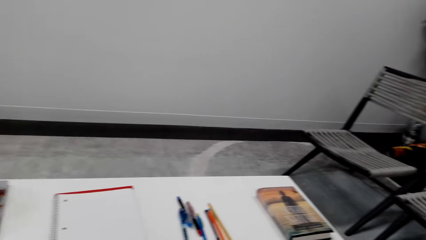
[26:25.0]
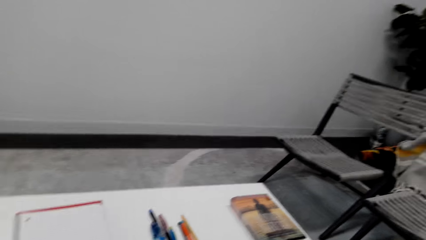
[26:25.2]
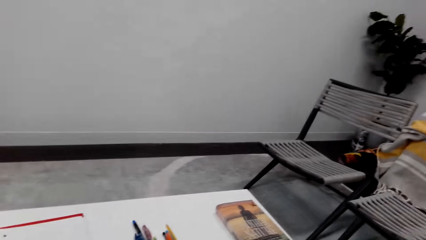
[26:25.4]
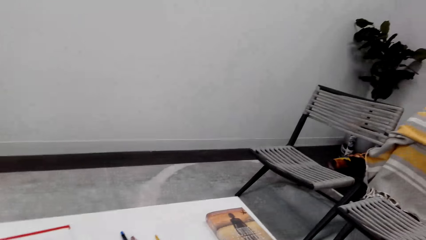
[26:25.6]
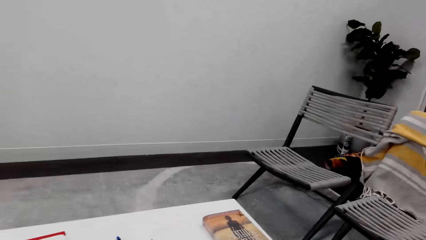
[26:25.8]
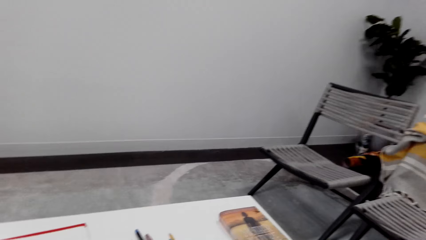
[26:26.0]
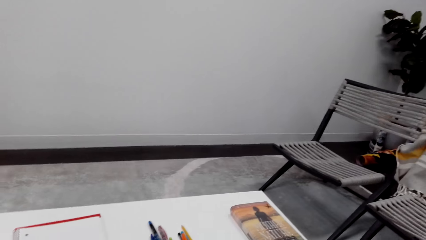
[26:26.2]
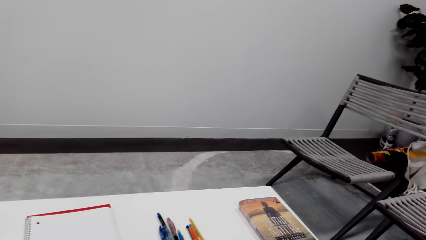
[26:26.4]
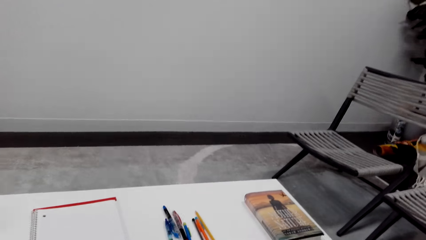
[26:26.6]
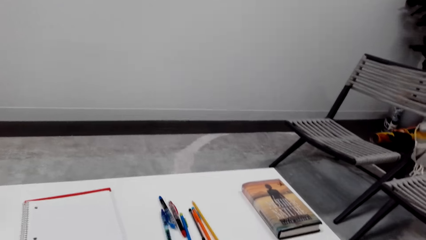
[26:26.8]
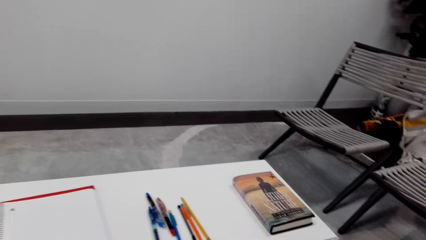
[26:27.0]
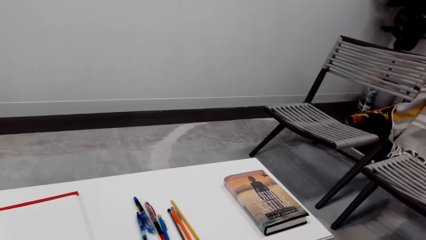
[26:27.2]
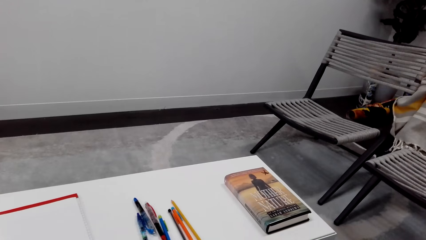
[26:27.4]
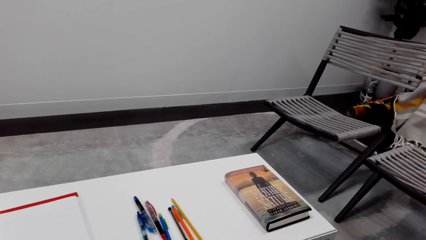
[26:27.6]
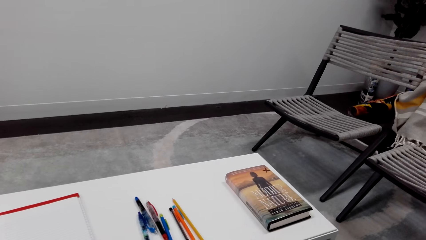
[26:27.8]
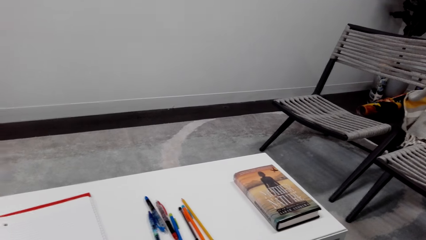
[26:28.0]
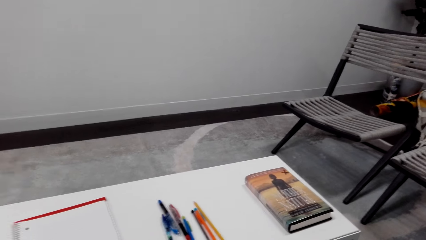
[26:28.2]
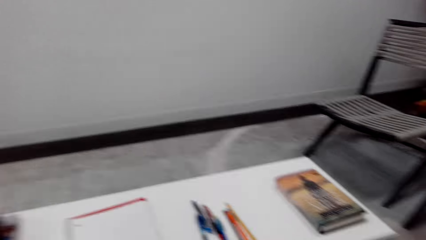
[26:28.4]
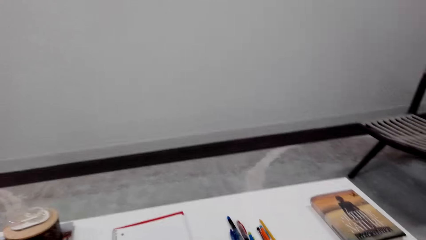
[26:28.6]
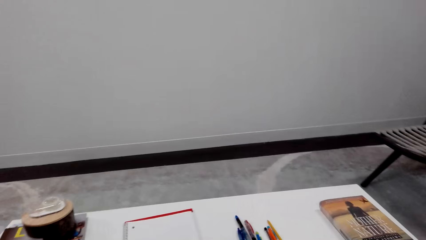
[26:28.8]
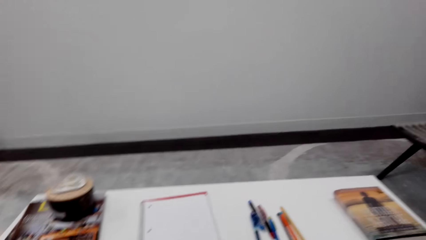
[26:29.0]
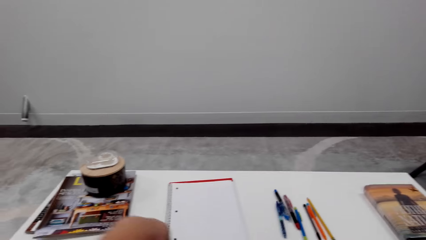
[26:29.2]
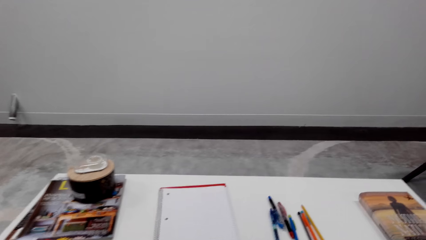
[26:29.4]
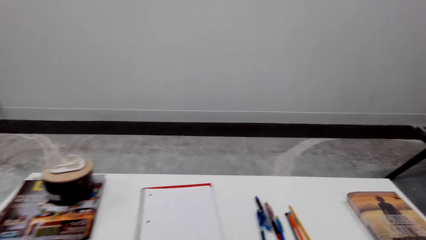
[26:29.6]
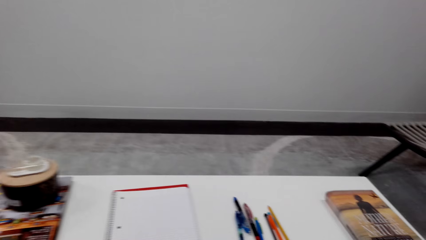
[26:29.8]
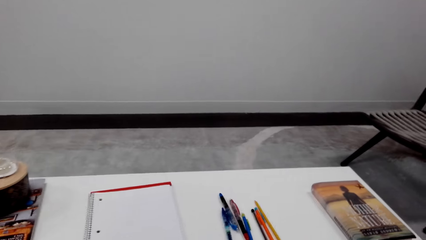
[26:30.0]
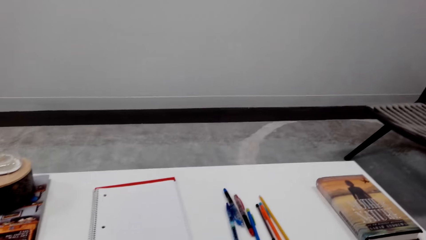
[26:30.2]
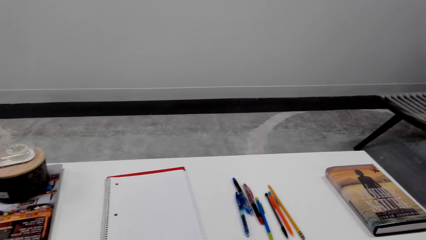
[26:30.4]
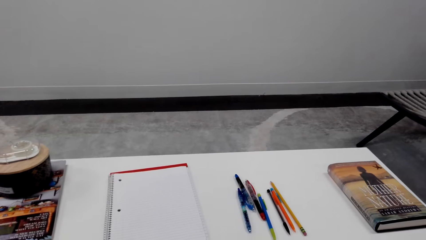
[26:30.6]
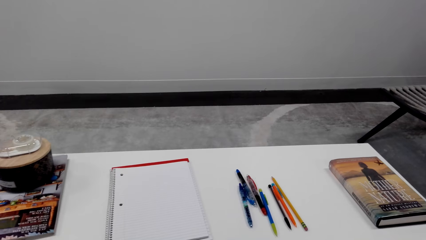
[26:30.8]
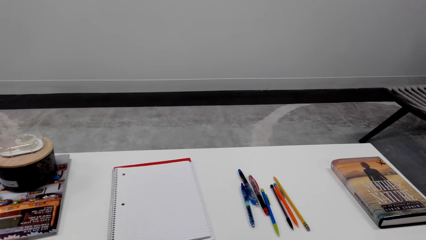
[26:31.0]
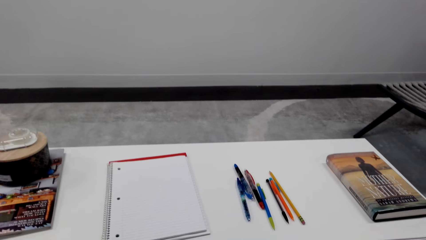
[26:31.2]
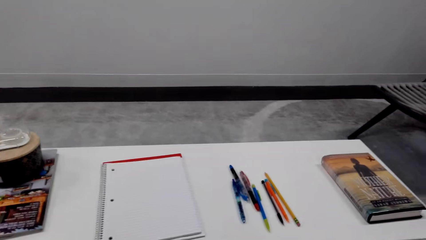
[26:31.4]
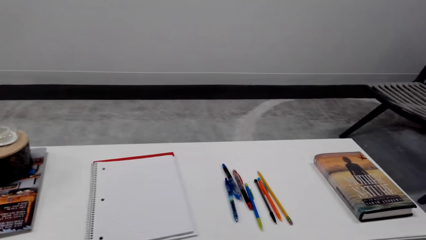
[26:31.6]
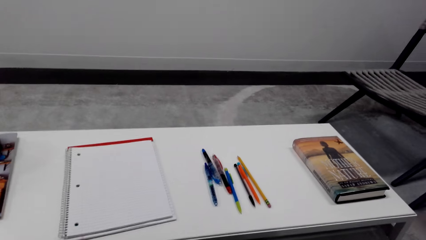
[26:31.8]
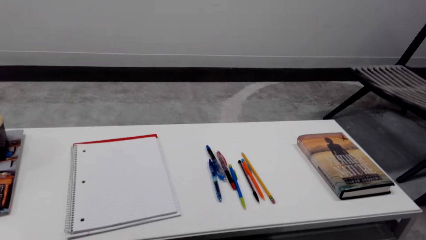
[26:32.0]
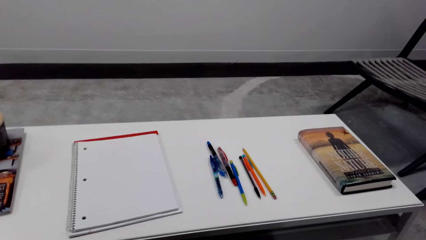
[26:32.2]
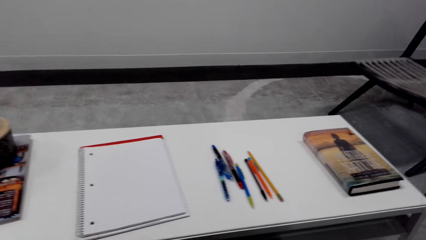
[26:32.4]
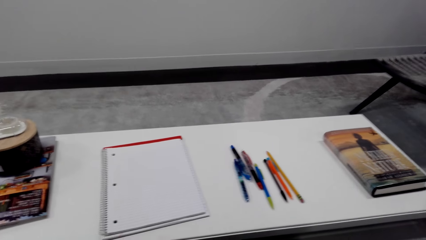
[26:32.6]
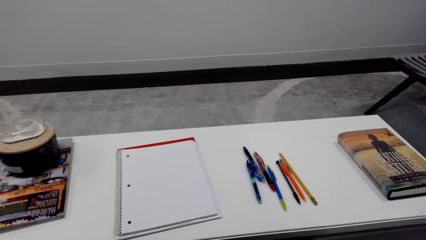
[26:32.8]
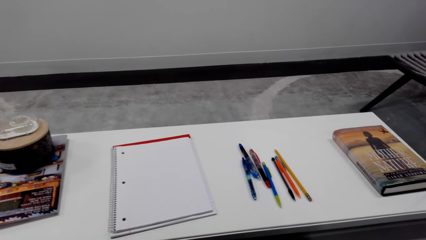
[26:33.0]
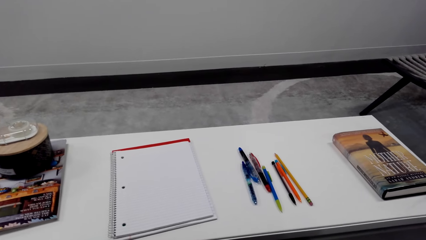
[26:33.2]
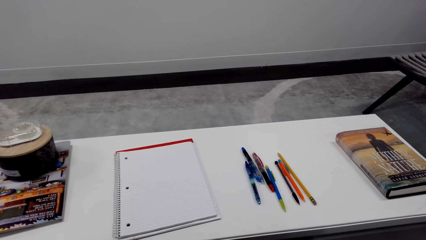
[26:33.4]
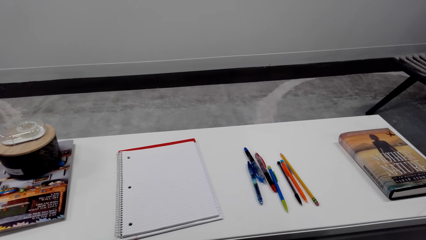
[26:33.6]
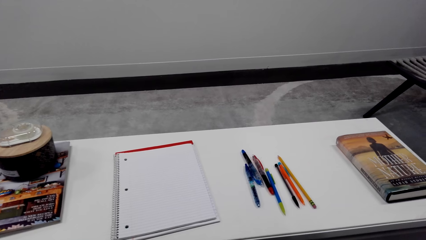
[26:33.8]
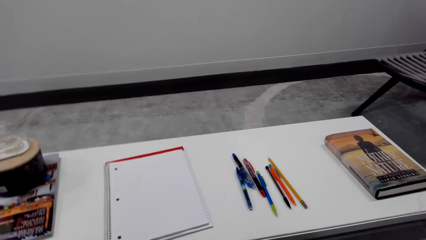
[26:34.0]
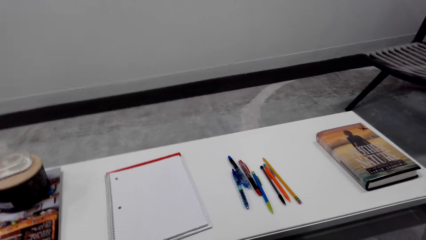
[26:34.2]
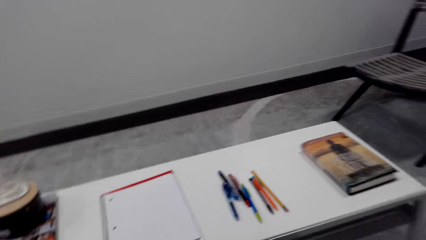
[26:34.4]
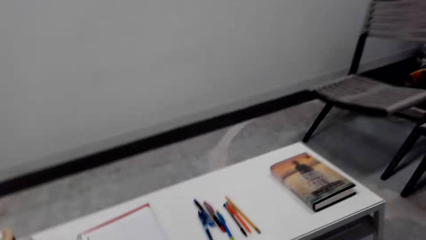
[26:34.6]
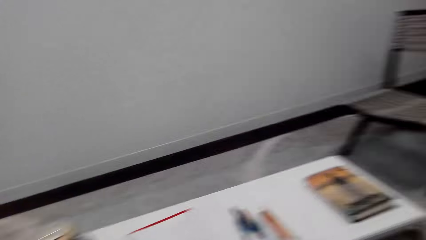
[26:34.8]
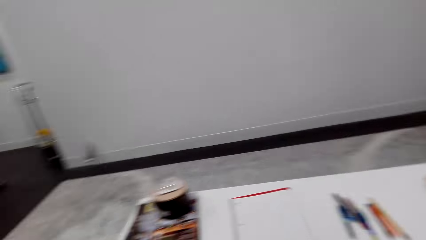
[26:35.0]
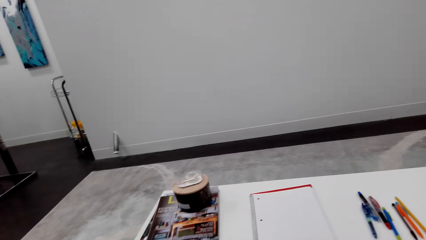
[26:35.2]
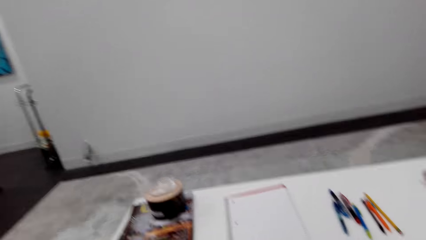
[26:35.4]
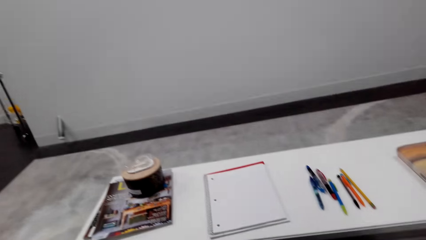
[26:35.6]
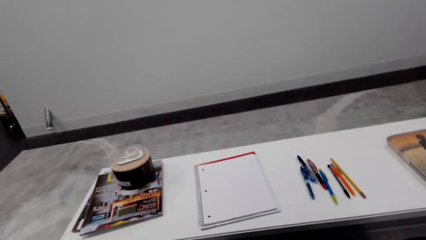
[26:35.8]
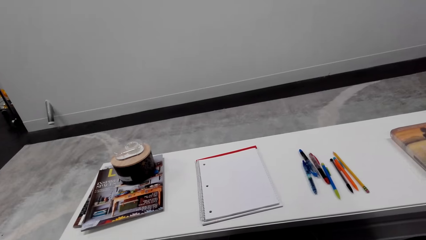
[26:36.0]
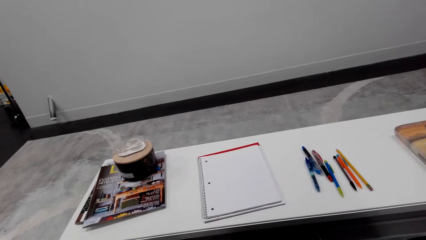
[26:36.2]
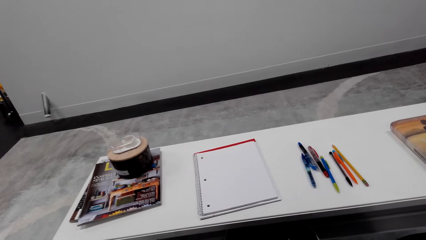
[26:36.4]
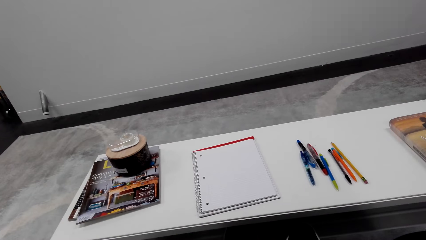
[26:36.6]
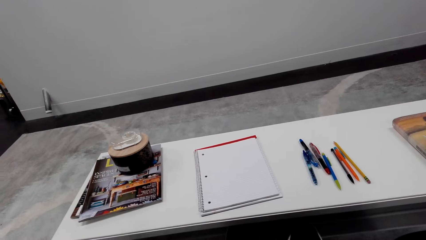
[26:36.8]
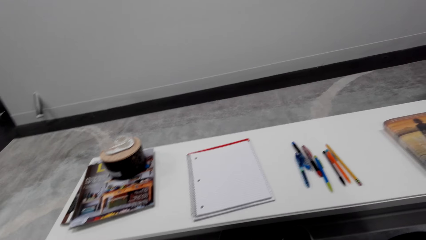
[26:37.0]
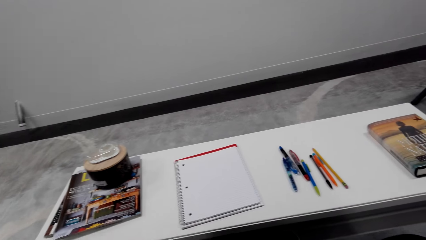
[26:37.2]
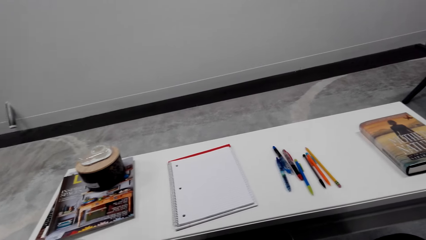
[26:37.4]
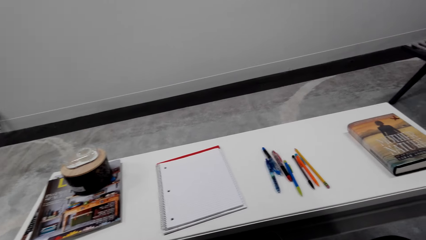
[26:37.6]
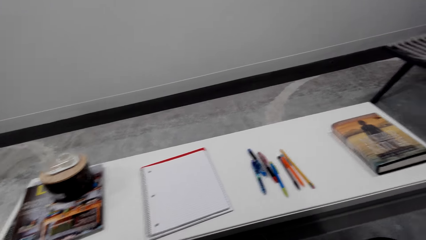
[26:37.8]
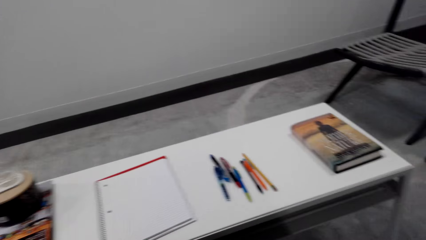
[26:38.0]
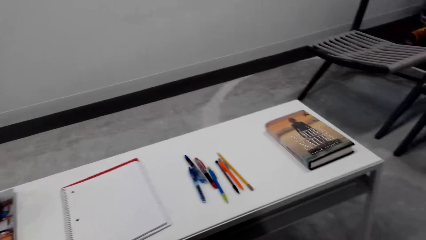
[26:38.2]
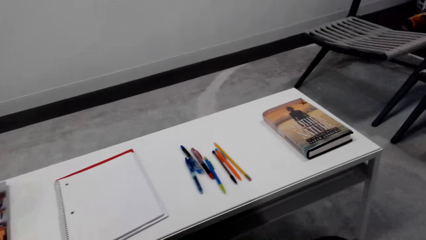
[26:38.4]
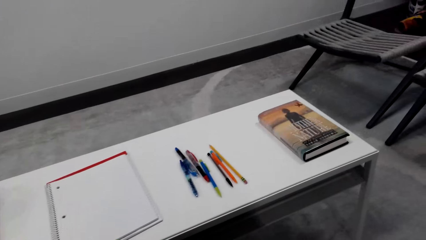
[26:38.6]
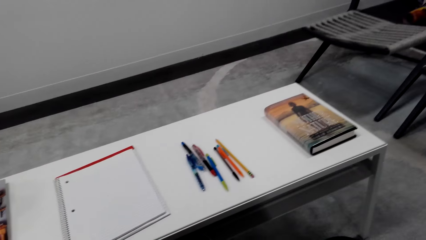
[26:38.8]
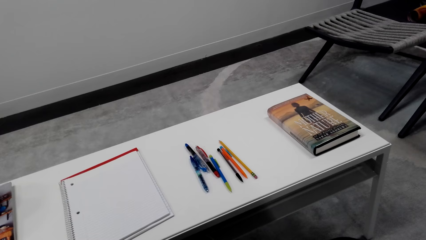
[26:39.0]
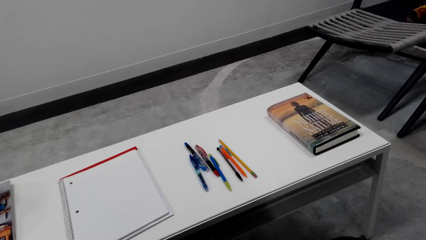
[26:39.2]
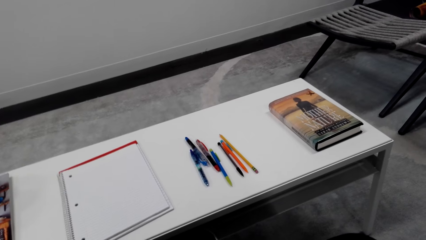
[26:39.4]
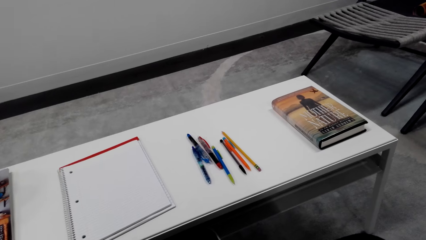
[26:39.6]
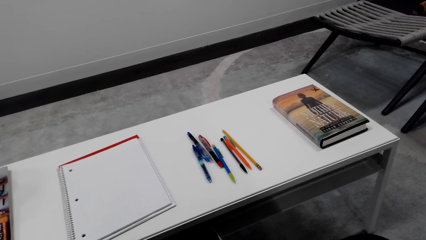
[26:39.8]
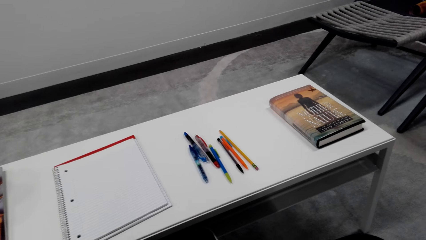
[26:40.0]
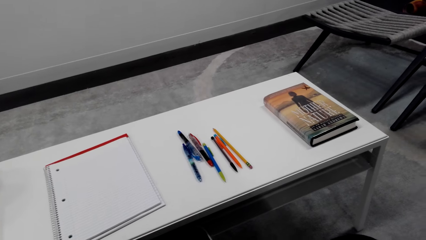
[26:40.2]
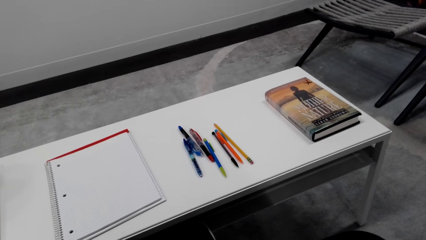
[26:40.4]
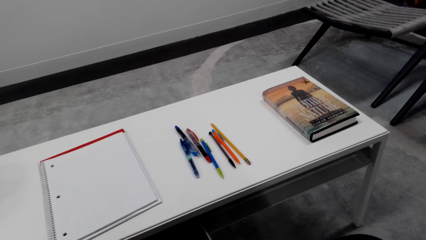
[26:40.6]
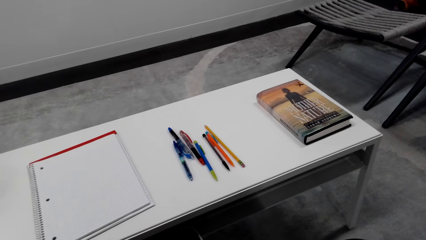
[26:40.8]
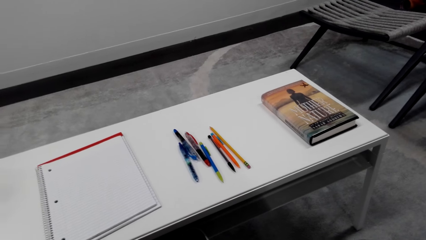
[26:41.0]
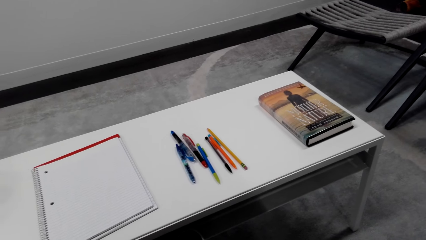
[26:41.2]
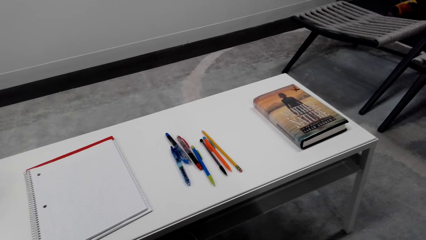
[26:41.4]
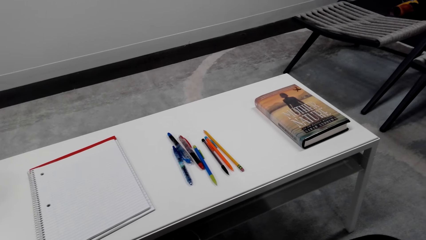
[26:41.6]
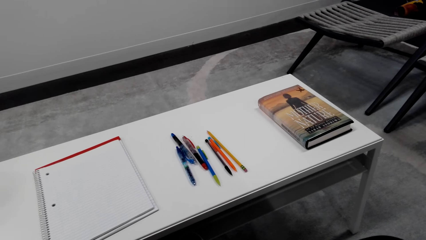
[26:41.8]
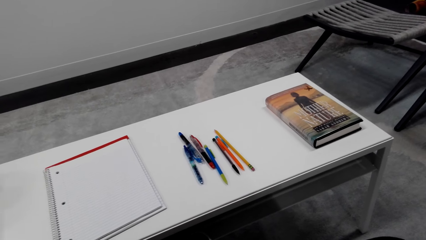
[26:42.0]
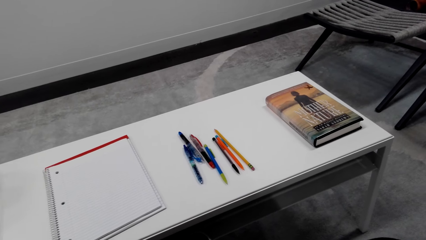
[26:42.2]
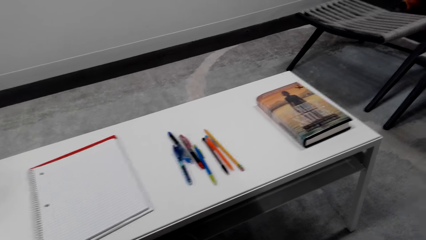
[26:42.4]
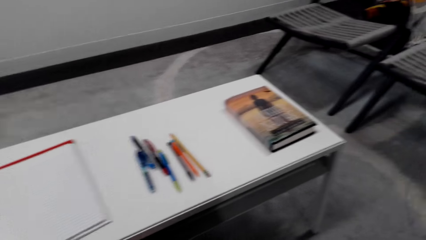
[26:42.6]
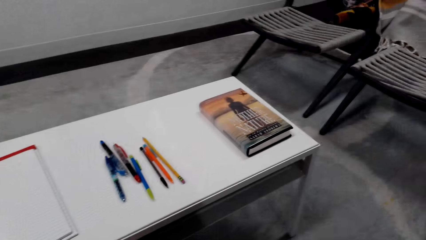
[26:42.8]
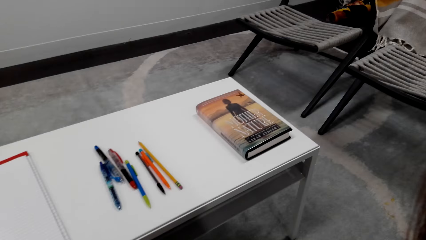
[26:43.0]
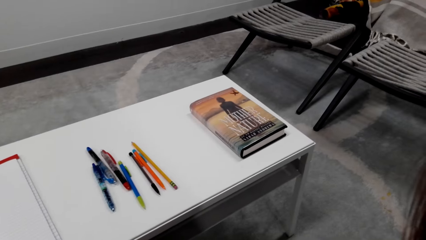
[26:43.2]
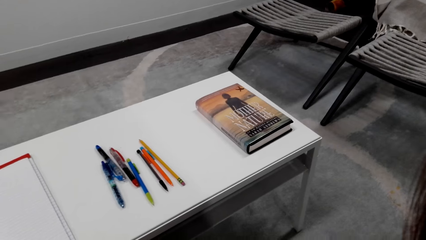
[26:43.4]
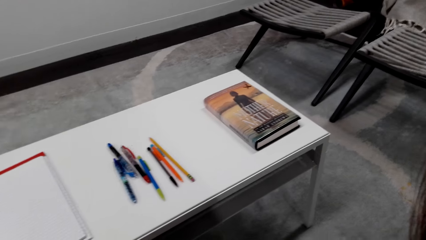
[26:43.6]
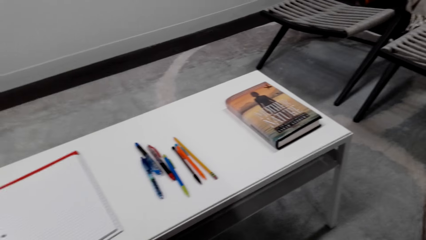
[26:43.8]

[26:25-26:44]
The camera wearer looks around the room. They adjust items on the table. They look around the room. They converse.
